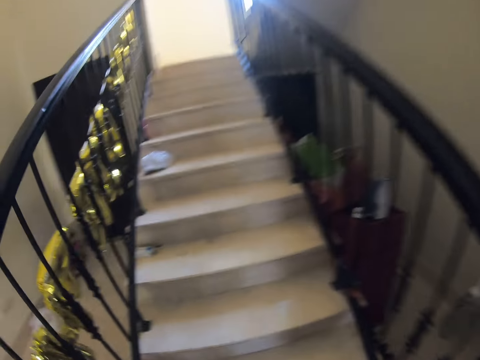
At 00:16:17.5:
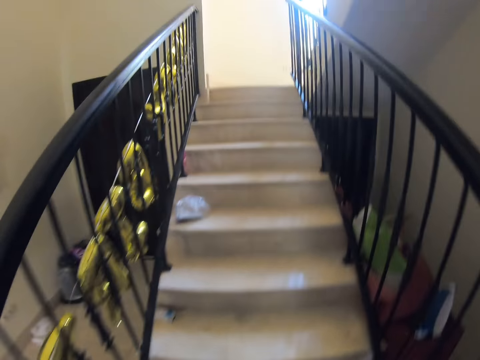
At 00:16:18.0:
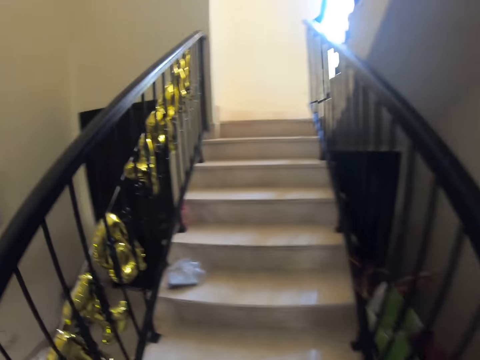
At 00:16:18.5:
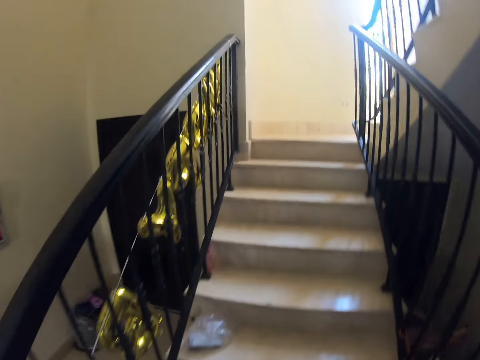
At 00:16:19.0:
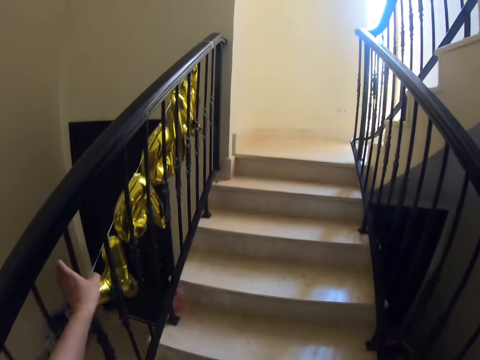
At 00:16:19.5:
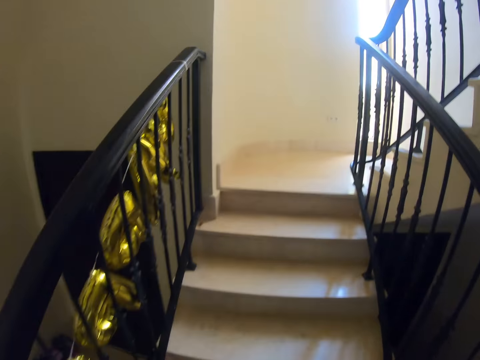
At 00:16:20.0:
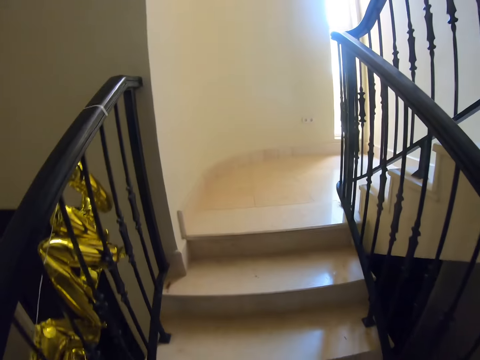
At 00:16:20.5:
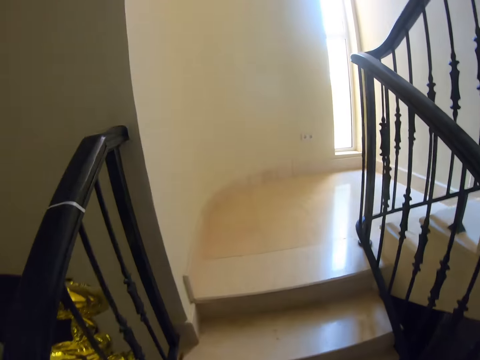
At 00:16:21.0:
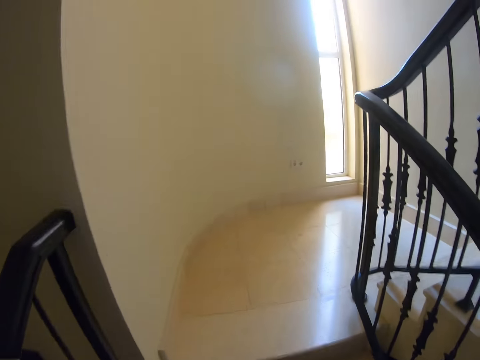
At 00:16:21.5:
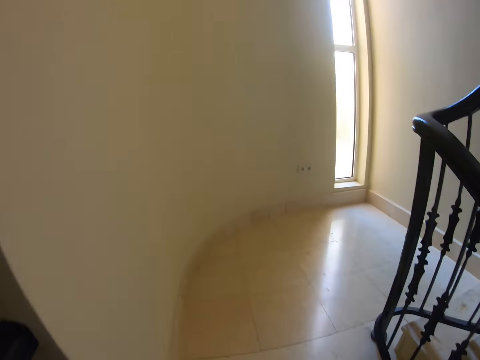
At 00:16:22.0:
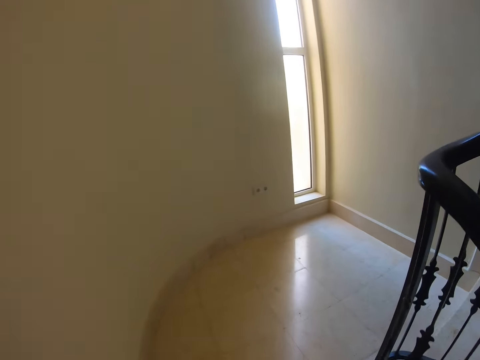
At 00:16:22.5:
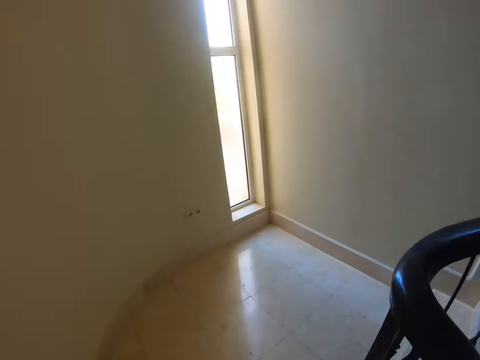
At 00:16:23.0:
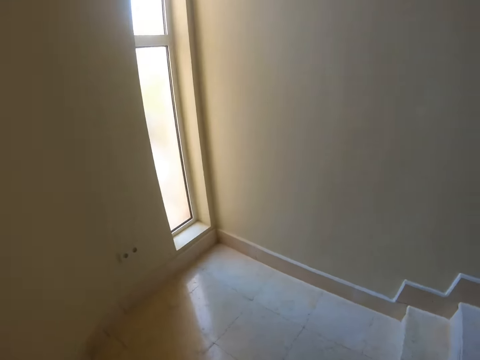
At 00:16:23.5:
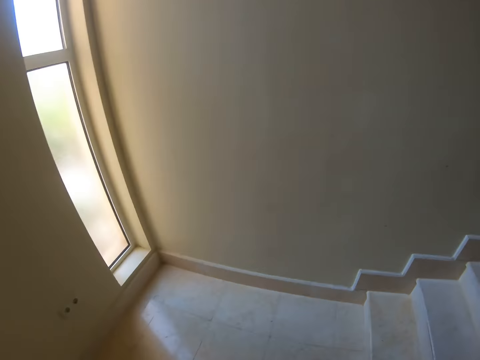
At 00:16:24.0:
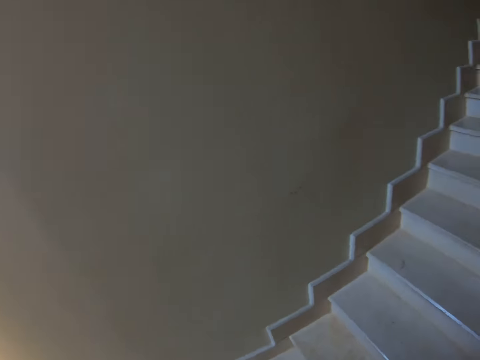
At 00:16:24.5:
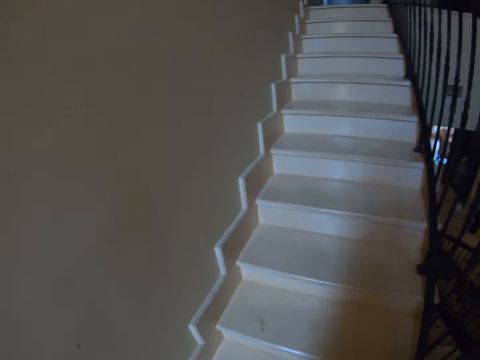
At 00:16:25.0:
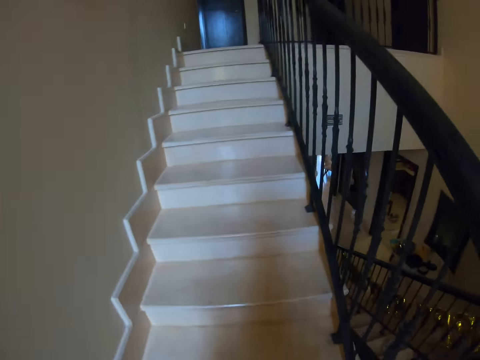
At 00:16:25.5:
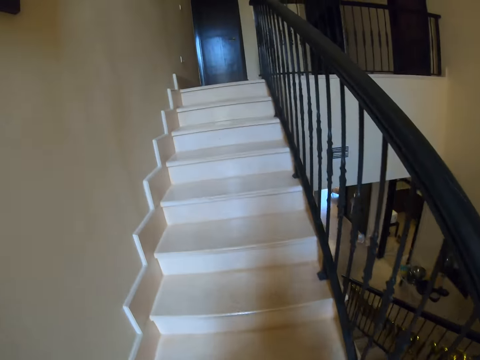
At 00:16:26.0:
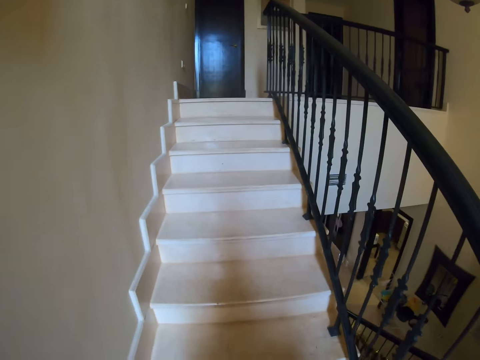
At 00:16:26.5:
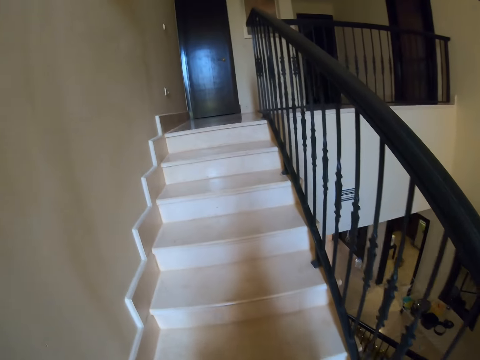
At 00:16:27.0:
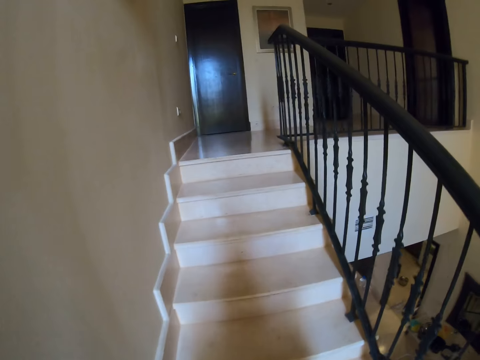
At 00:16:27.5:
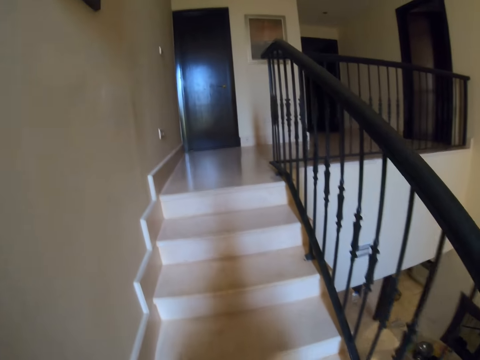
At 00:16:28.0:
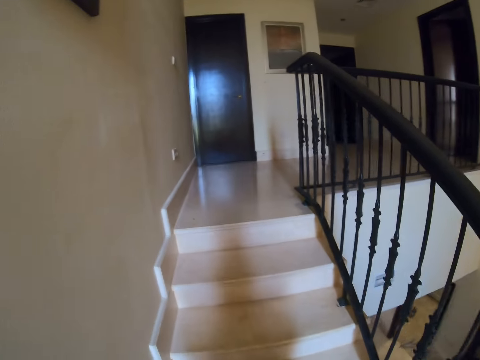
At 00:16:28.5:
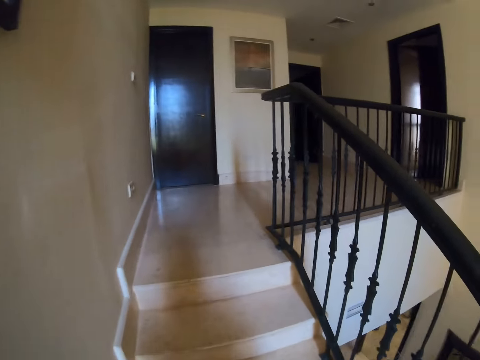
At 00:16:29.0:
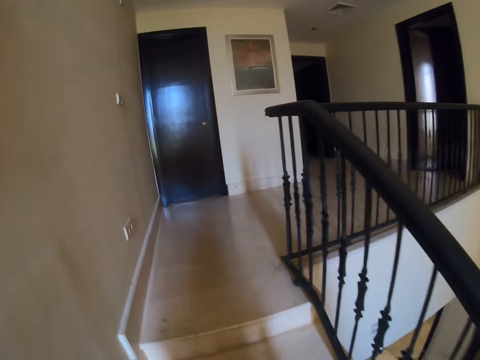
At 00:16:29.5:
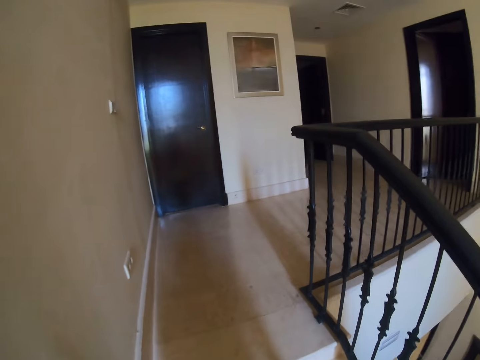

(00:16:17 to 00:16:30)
The camera wearer walks upstairs.

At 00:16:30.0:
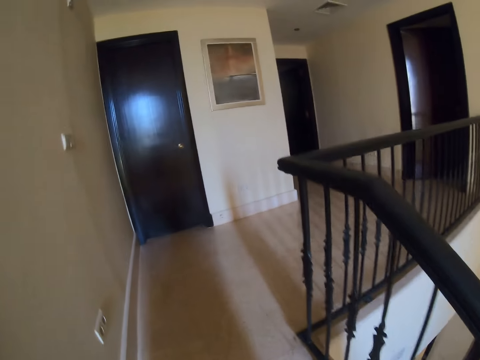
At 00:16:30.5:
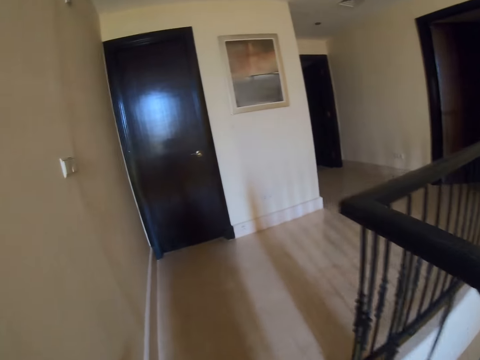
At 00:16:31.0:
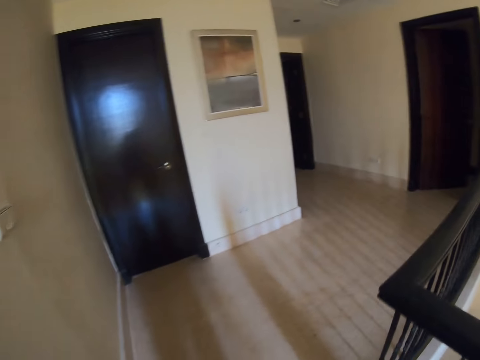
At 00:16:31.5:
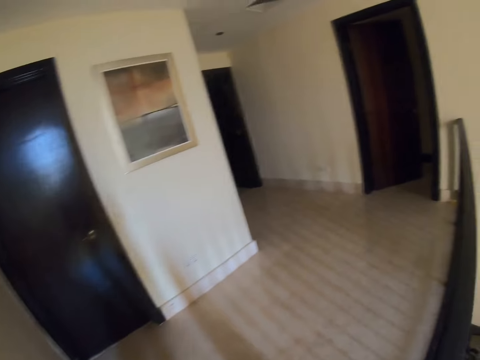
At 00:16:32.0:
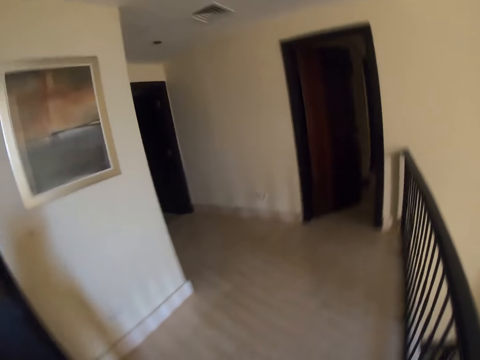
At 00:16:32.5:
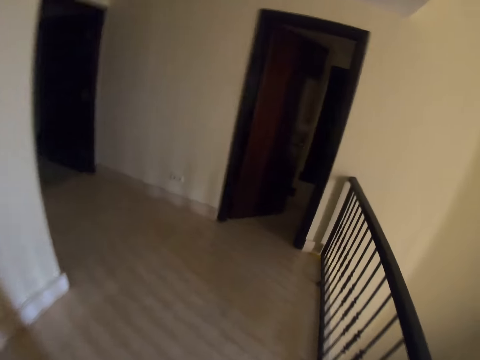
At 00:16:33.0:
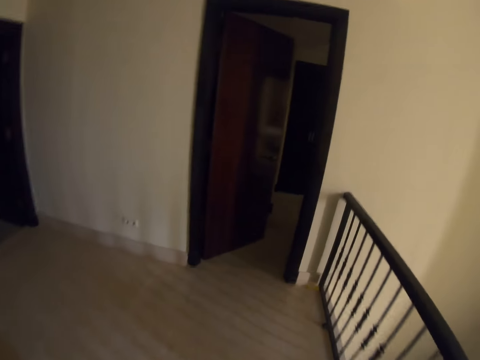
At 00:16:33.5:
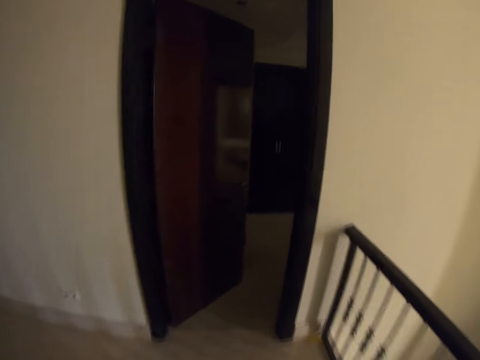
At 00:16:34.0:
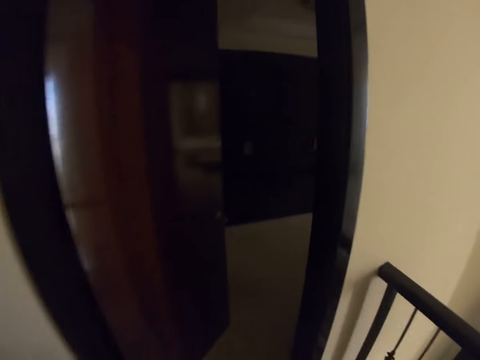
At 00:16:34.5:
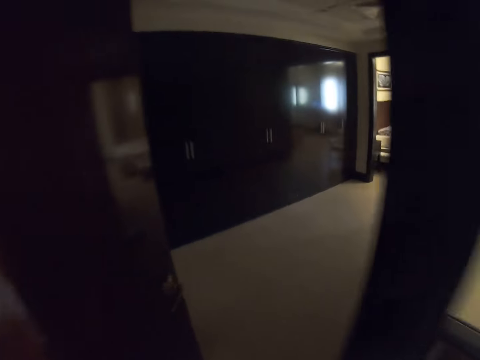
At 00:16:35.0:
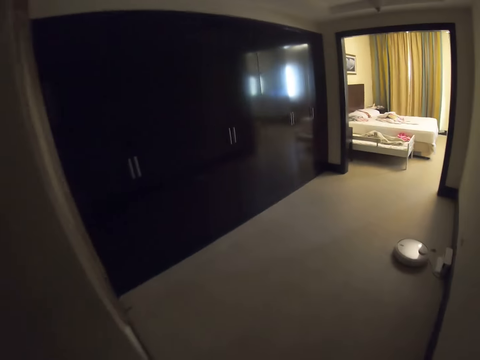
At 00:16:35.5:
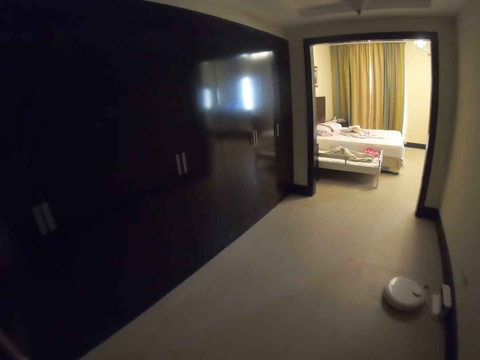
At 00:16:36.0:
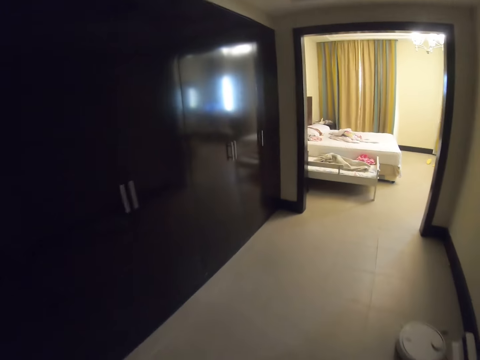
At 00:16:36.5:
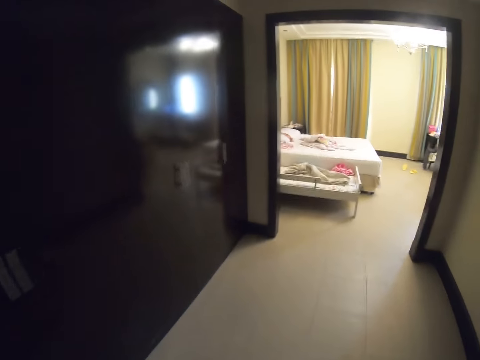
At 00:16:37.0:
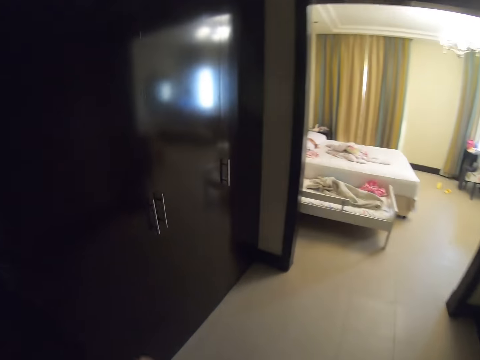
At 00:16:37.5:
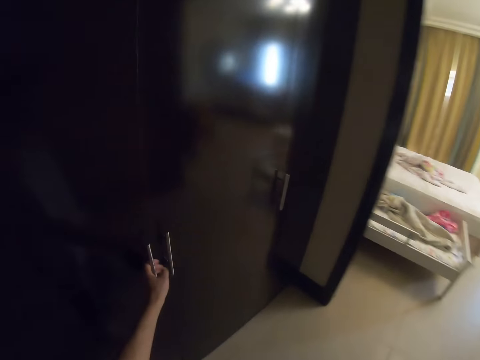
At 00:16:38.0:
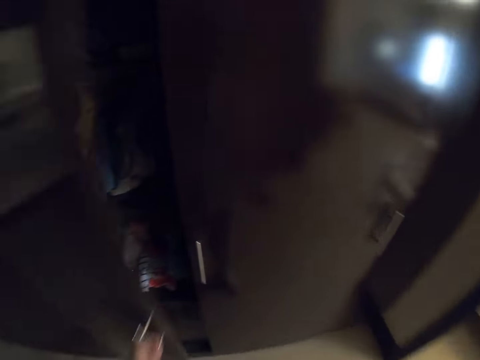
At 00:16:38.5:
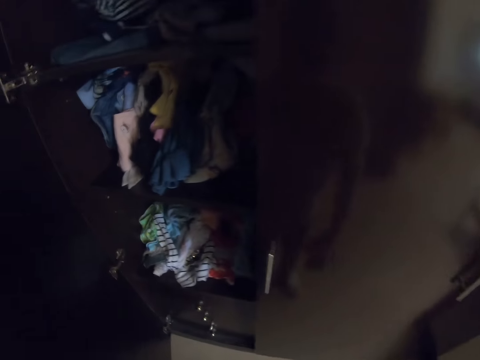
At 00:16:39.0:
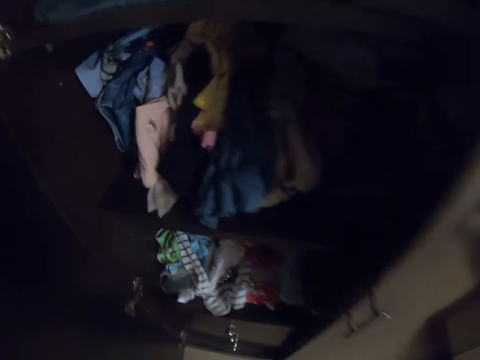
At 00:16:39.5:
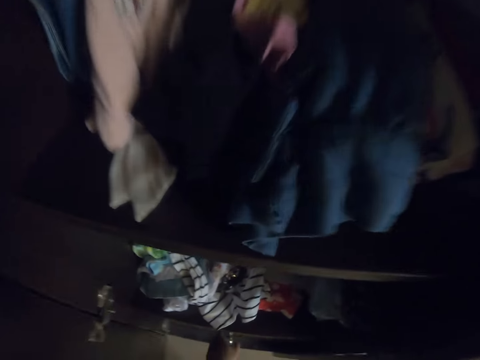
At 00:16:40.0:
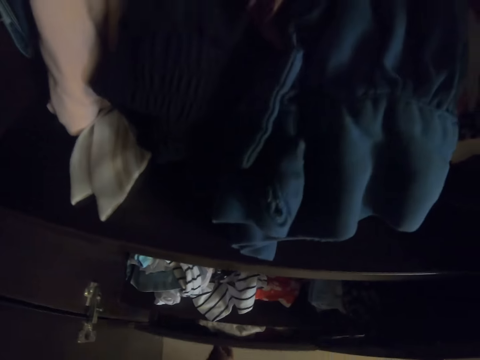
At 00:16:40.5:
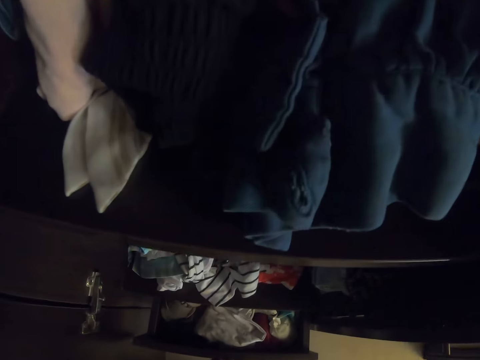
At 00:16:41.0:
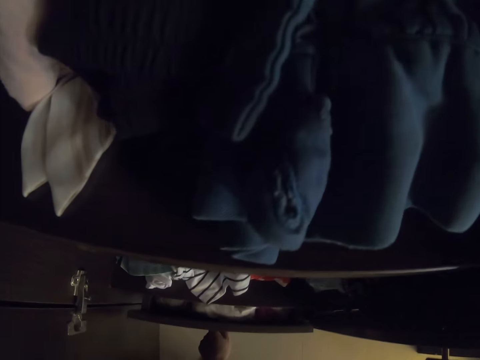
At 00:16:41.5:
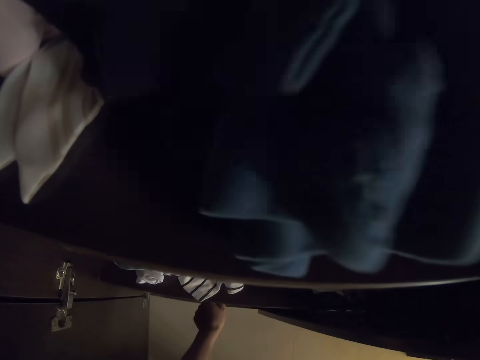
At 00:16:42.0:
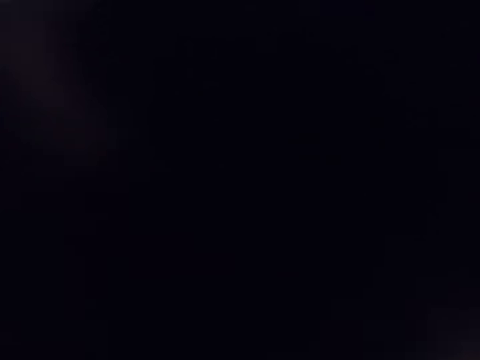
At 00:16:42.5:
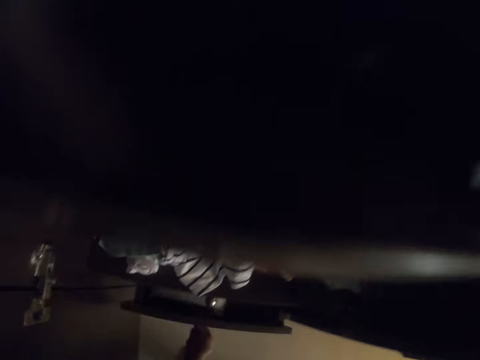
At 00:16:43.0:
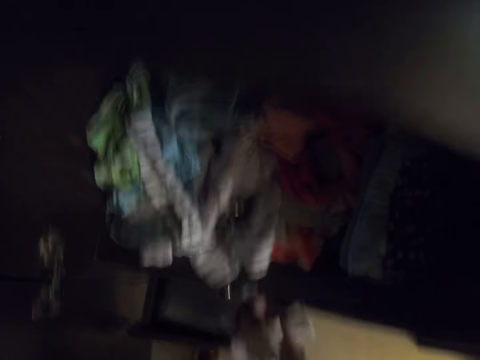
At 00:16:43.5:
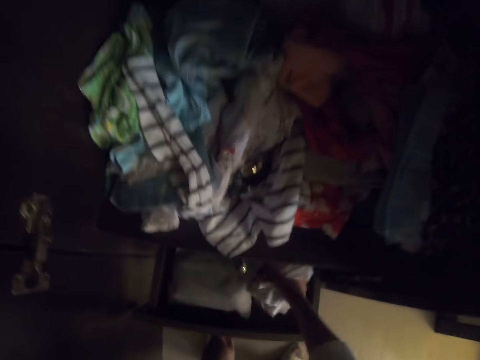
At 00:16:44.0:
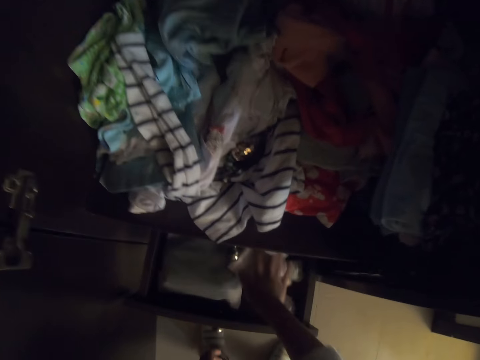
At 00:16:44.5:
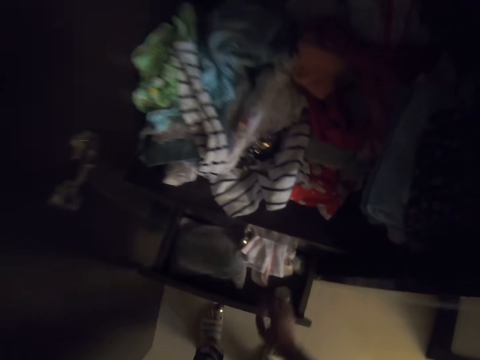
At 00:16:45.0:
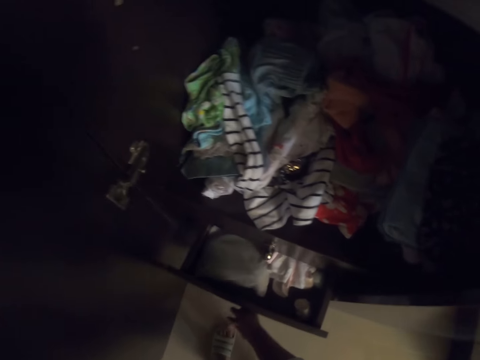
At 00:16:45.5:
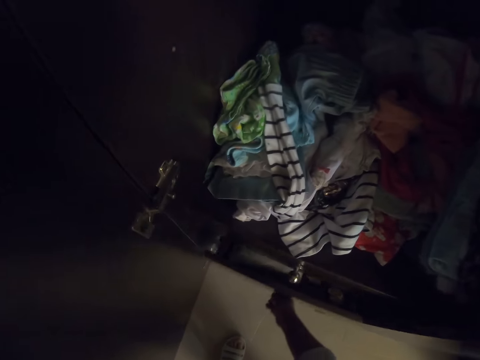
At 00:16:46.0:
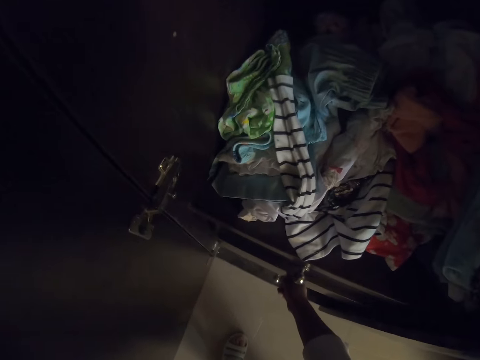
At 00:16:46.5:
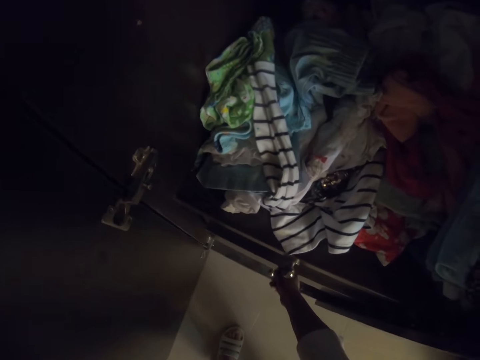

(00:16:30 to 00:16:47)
The camera wearer walks around the house. They enter another room. They open the cupboard. They move out the drawer. They move in the drawer. They move out the drawer. They put the clothes inside the drawer. They close the drawer.
